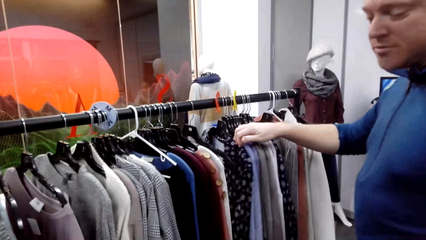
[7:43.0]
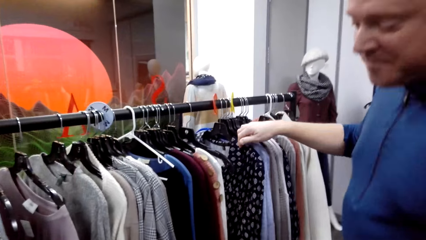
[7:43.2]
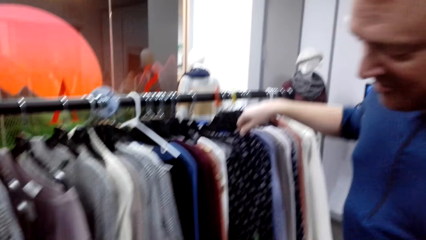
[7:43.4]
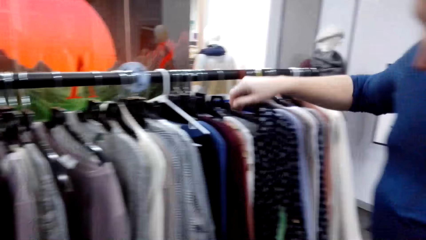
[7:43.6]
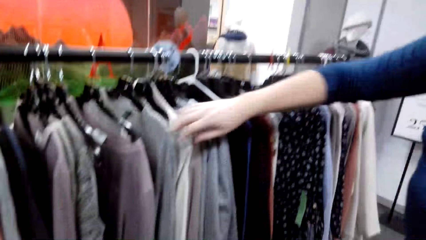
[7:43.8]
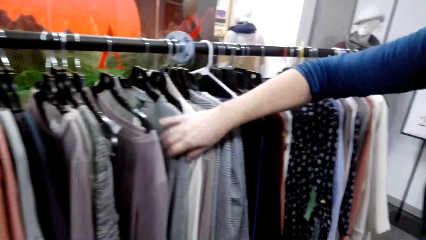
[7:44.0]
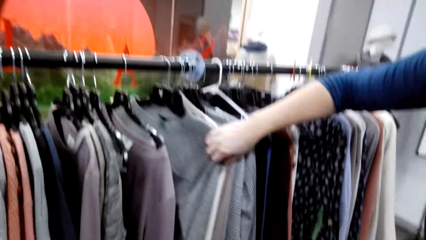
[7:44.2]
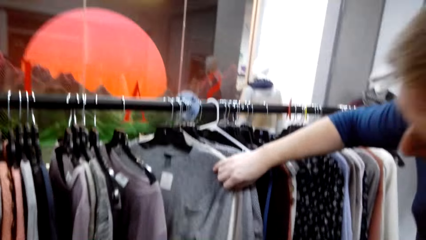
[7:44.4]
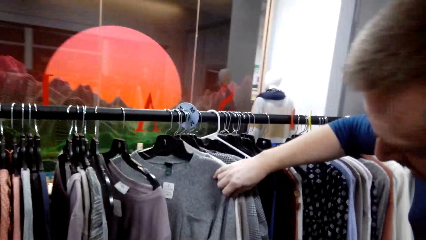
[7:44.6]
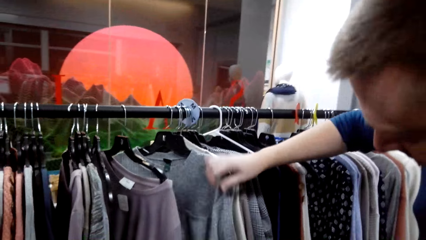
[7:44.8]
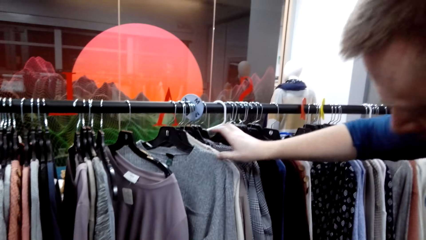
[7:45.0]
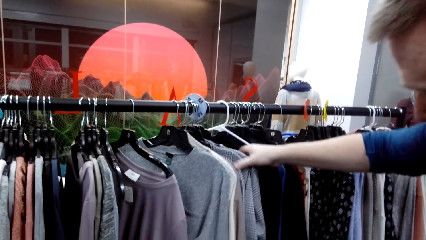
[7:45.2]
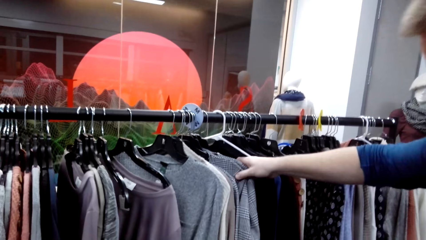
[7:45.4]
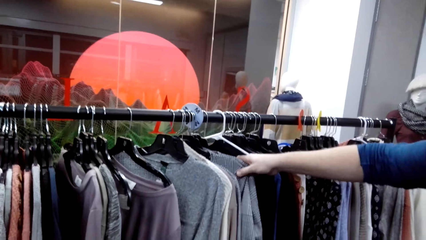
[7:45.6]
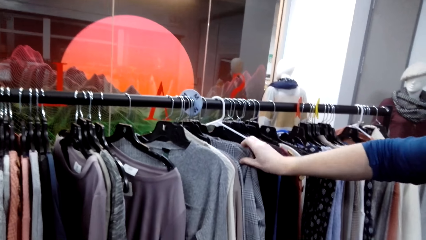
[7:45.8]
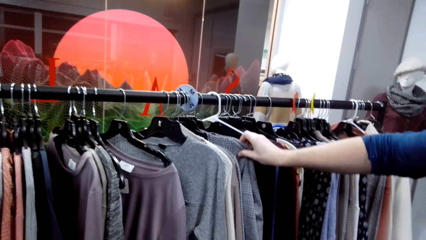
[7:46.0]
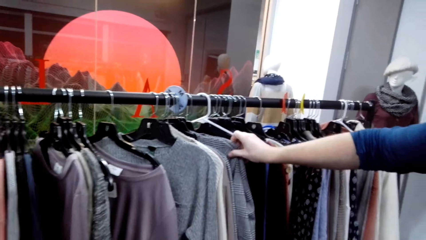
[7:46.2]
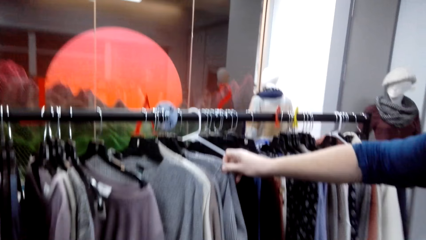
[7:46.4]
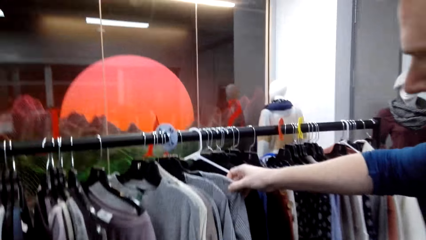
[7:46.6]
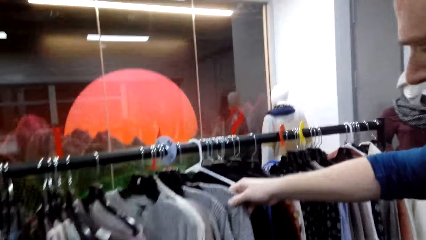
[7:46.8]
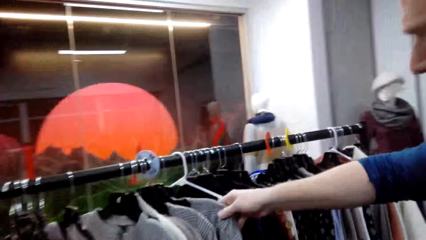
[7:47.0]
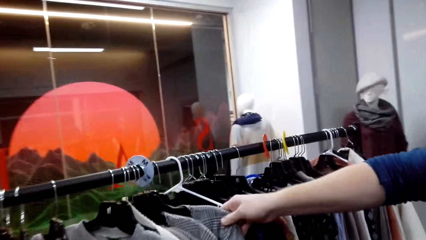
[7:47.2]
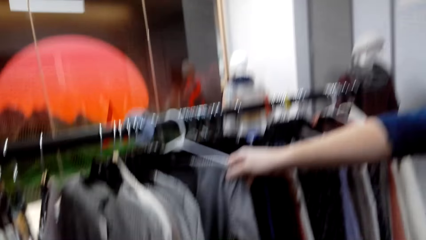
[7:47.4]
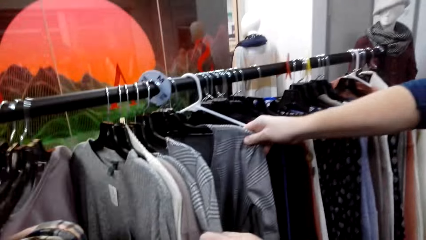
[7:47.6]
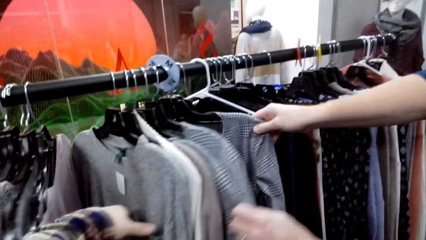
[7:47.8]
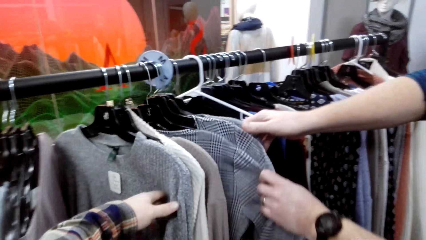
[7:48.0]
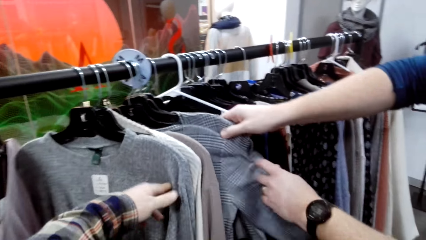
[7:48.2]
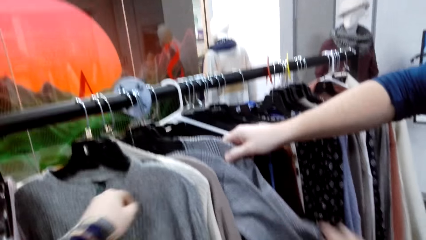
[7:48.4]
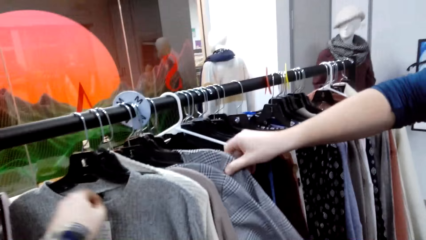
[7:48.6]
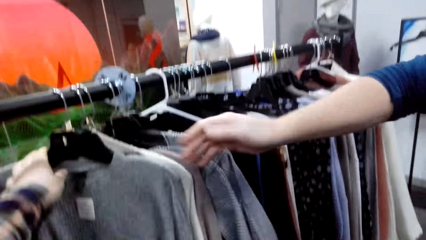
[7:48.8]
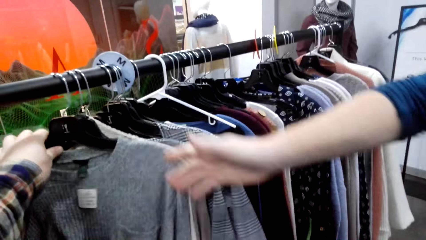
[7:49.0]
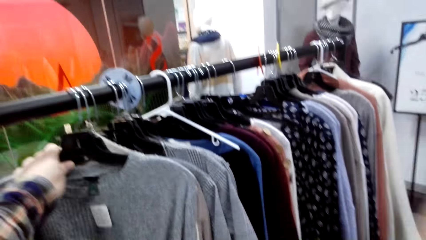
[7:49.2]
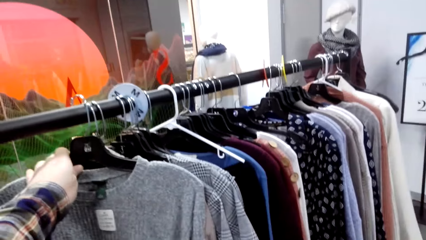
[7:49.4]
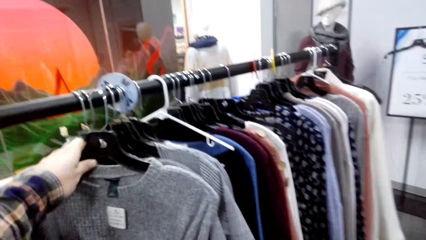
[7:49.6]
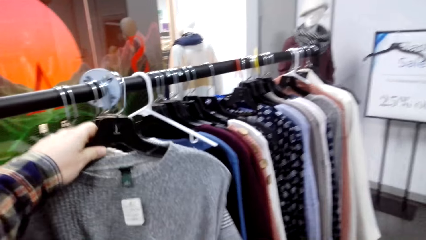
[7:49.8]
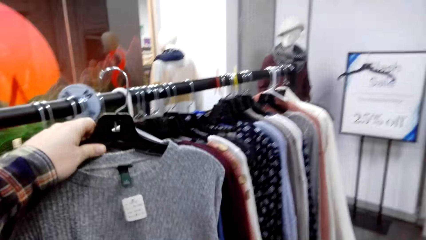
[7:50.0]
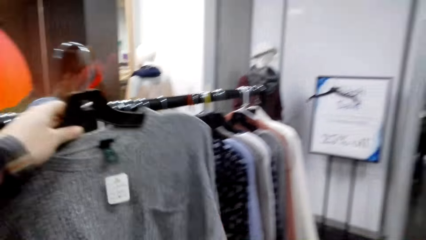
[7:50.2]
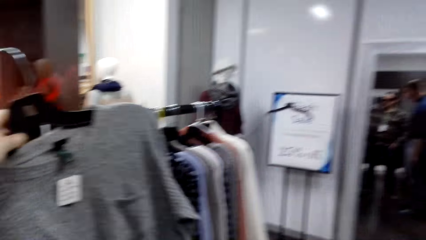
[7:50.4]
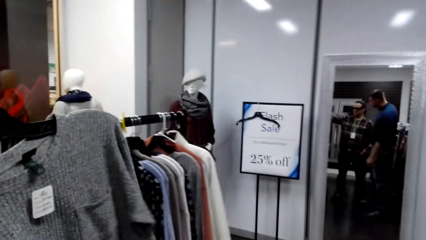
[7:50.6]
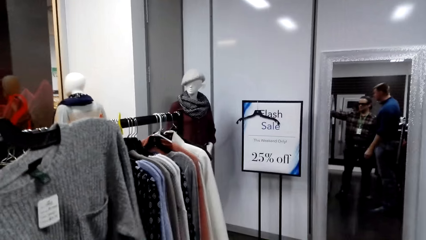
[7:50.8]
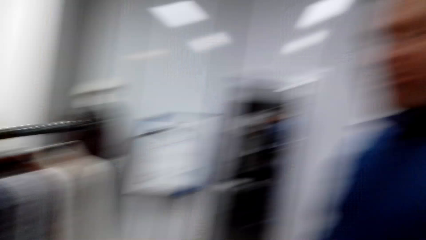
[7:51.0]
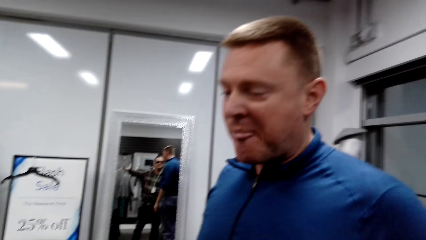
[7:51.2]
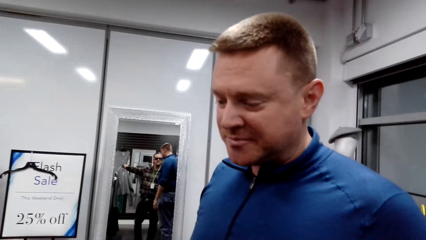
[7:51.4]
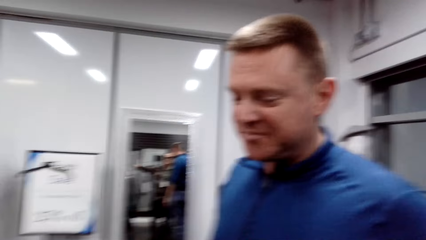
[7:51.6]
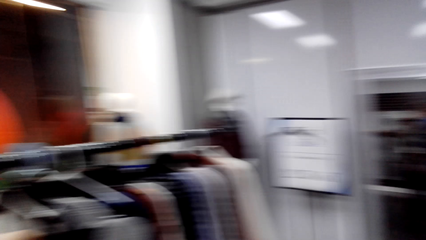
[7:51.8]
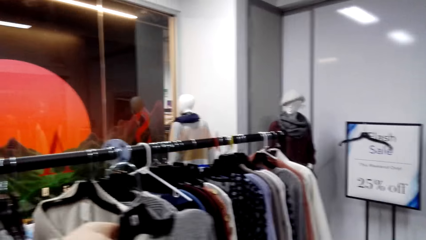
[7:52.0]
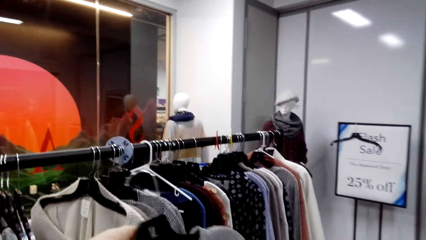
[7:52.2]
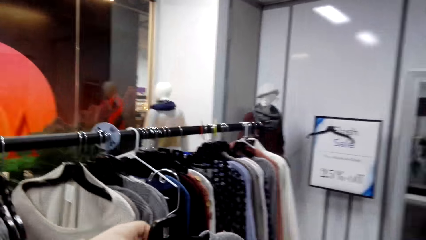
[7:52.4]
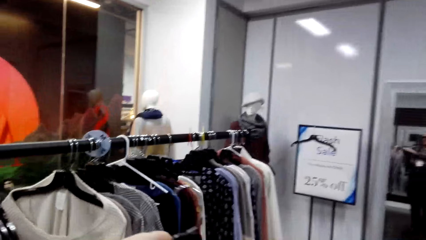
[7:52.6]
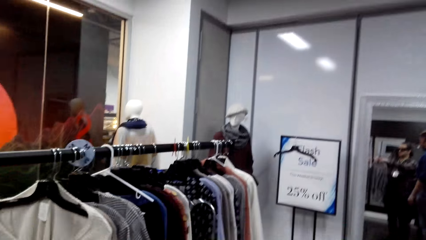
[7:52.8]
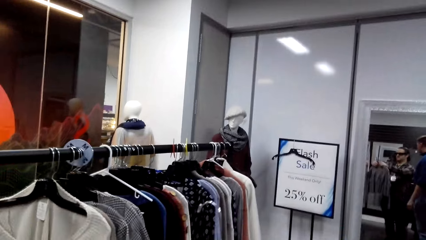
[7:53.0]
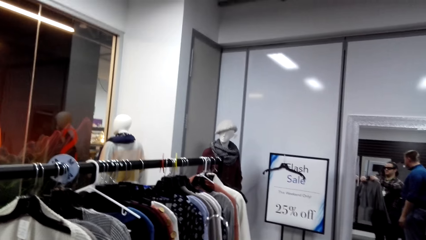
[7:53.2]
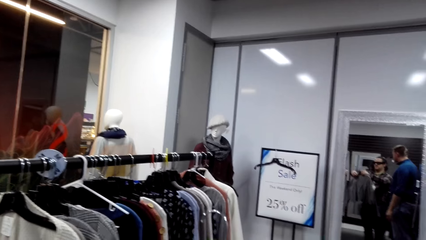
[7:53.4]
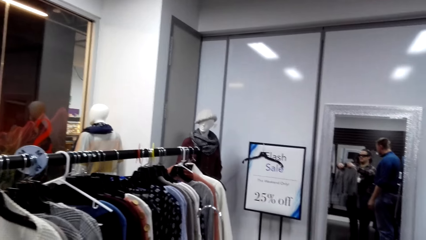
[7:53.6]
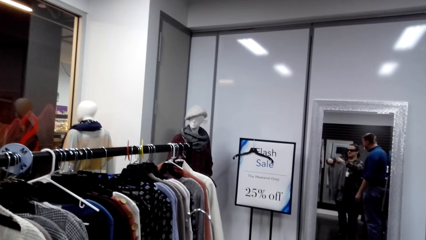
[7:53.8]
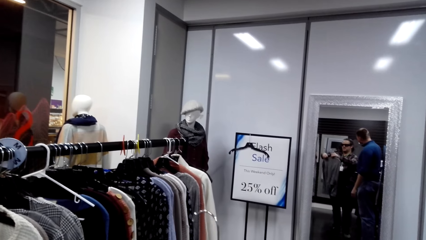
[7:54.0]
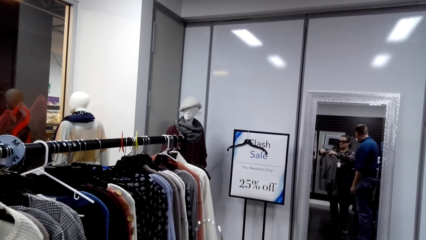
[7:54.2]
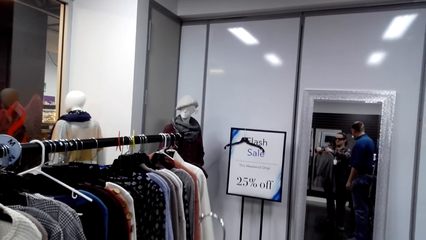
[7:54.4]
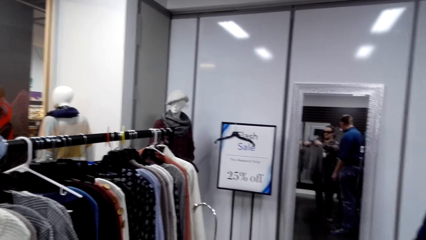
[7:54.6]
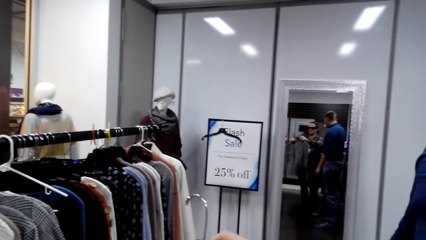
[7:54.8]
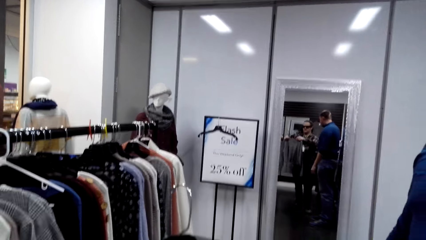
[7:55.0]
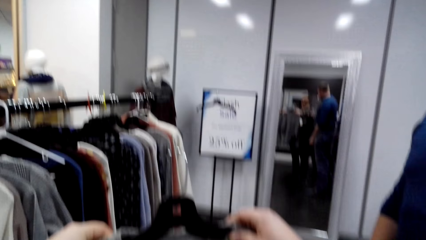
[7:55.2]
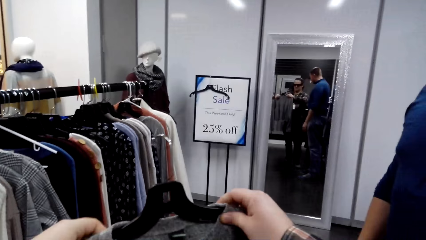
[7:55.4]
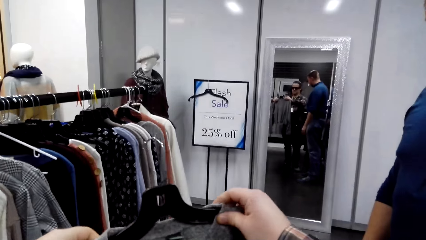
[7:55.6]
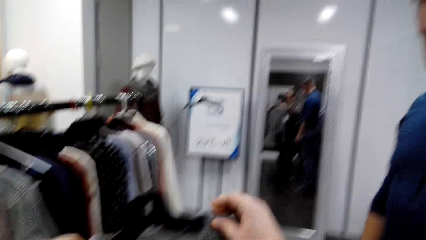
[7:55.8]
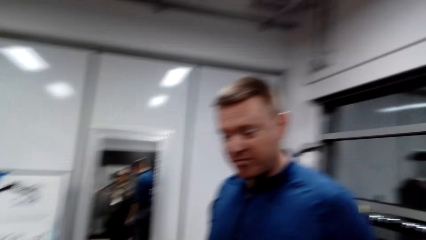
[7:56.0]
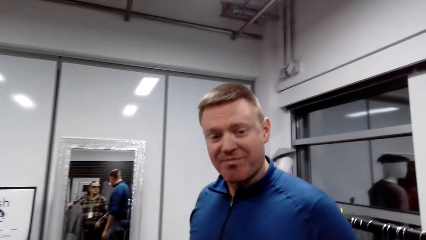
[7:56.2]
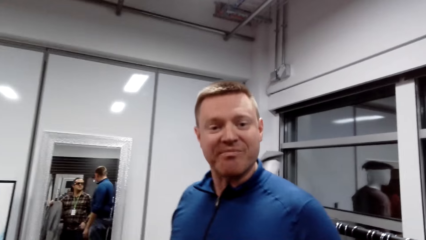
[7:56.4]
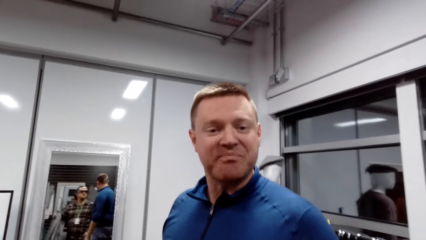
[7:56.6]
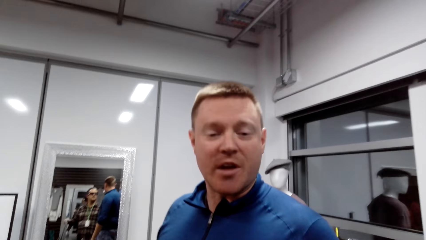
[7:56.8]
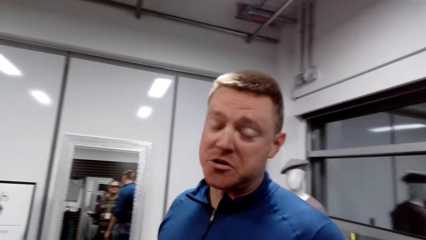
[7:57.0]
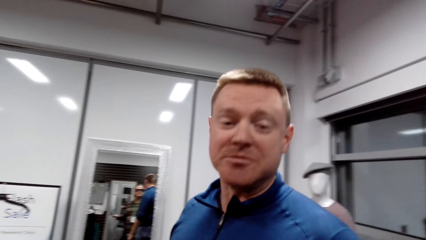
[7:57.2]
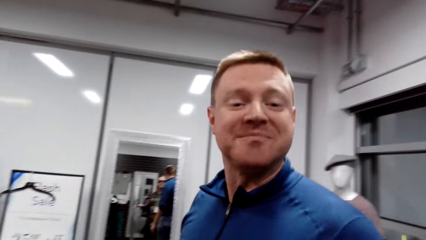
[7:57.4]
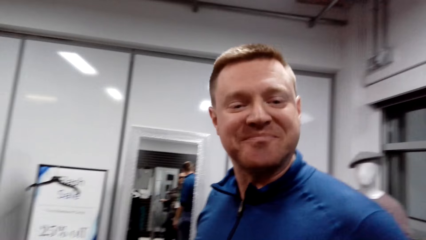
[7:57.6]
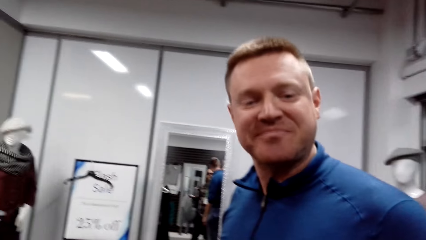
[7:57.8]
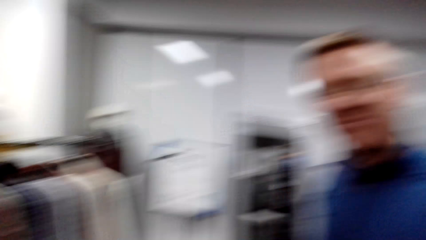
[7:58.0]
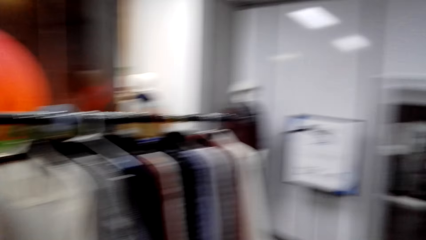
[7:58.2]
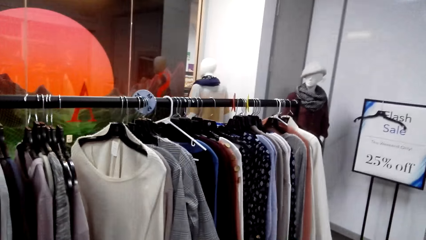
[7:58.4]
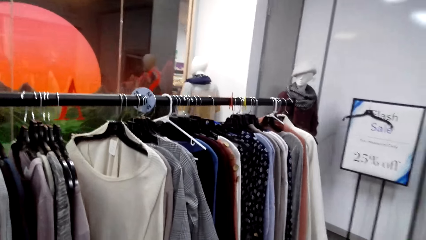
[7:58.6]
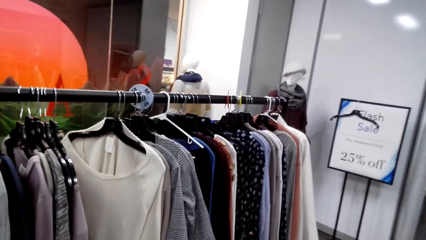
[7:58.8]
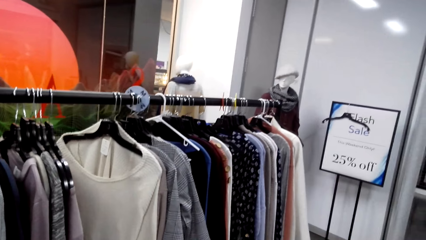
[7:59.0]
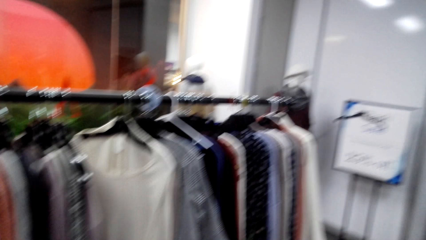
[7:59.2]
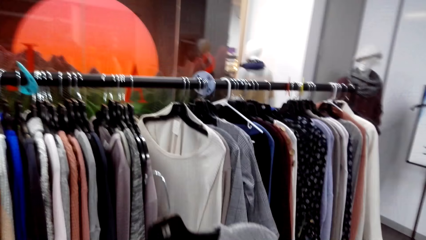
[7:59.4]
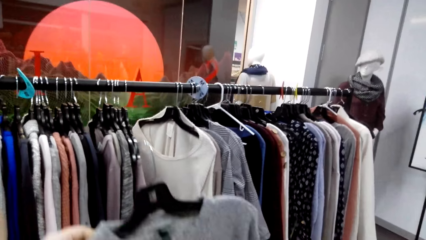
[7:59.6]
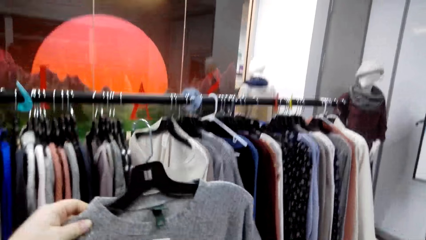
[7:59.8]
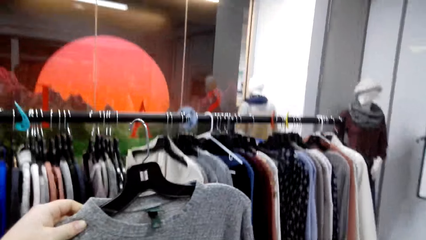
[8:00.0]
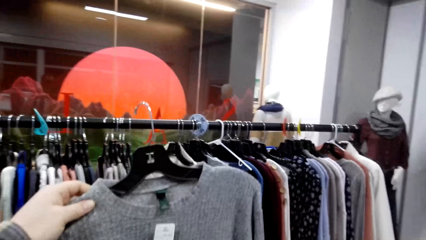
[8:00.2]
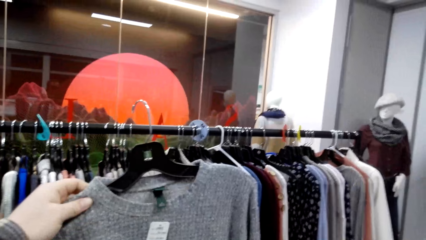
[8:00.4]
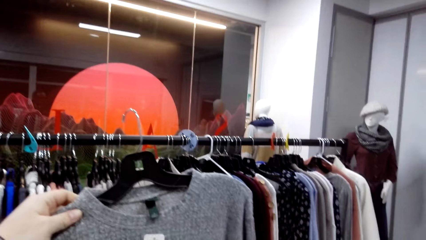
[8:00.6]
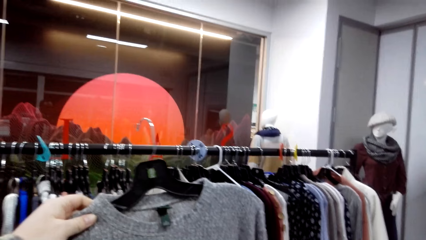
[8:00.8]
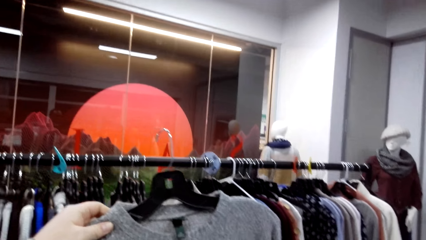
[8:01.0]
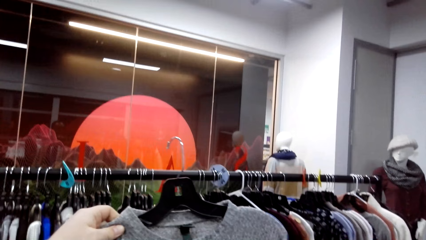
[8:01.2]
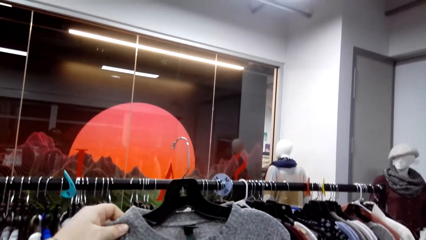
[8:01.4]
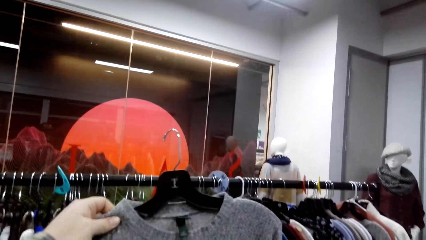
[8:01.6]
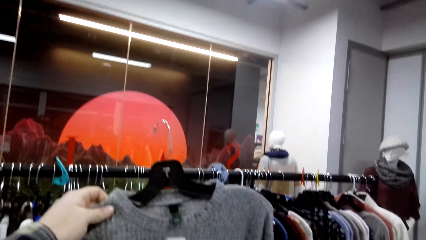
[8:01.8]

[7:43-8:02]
A man pushes the sweaters aside, checks the clothes, pulls his hand off the sweater, pushes the sweaters aside, pulls his hand off the sweater and pushes the sweaters aside. The camera wearer holds a sweater. The man looks at the sweaters and pulls his hand off the sweater. The camera wearer picks up the sweater. He holds the sweater with both hands. The man talks to the camera wearer. The camera wearer communes with the man. He looks around the boutique. He holds the sweater with his hand and examines the sweater.
